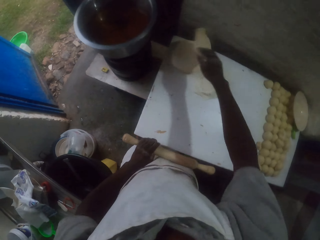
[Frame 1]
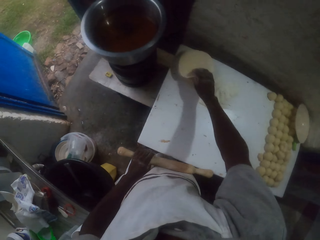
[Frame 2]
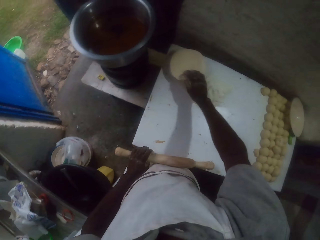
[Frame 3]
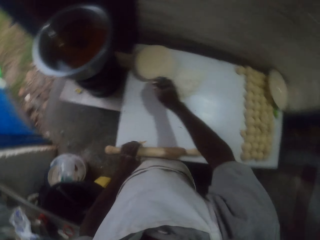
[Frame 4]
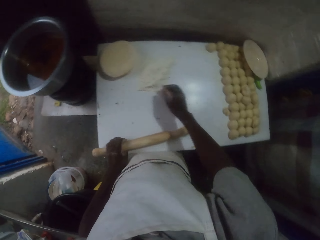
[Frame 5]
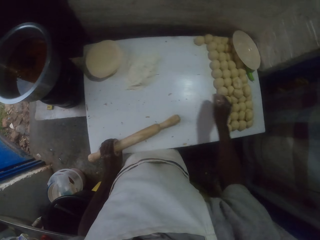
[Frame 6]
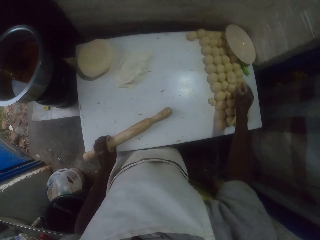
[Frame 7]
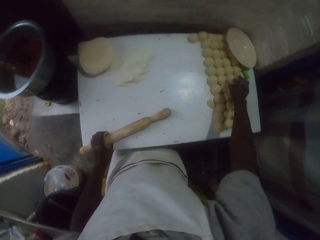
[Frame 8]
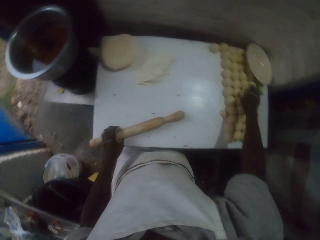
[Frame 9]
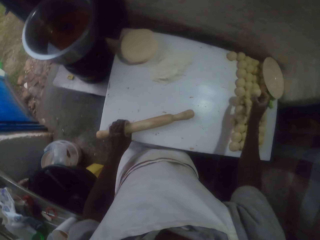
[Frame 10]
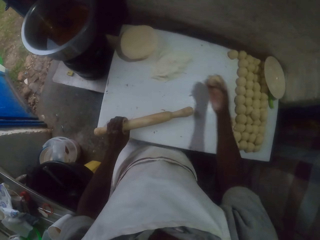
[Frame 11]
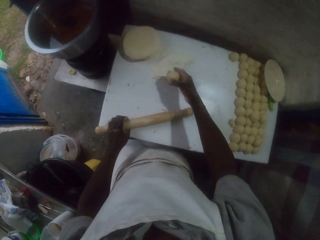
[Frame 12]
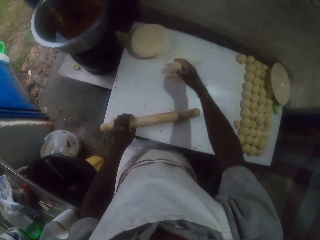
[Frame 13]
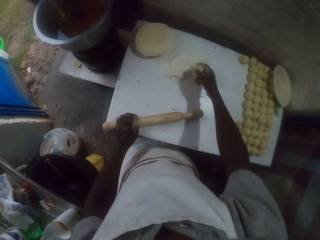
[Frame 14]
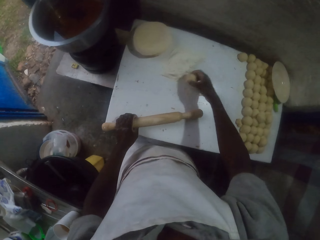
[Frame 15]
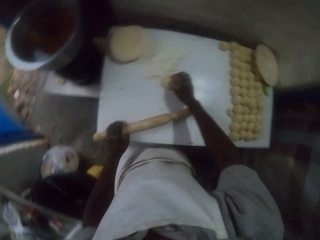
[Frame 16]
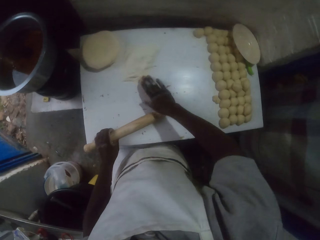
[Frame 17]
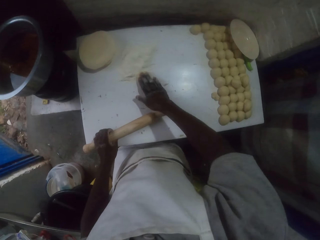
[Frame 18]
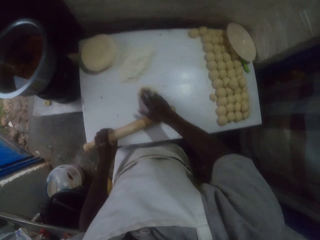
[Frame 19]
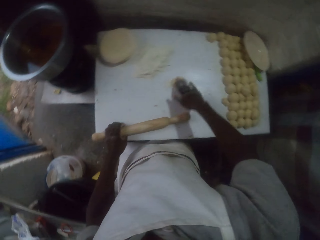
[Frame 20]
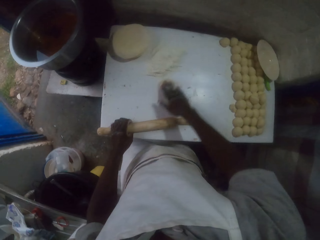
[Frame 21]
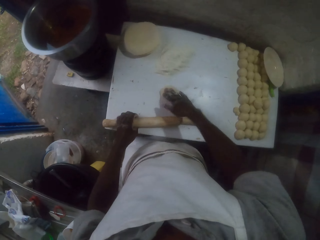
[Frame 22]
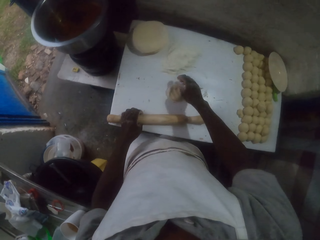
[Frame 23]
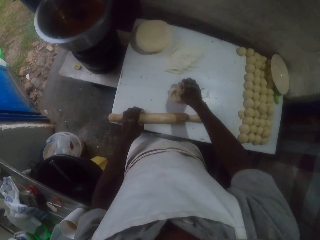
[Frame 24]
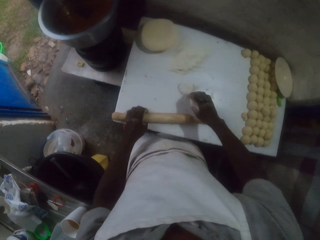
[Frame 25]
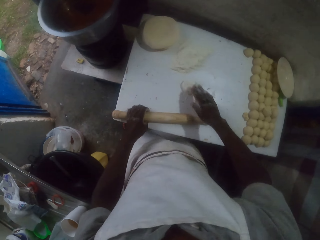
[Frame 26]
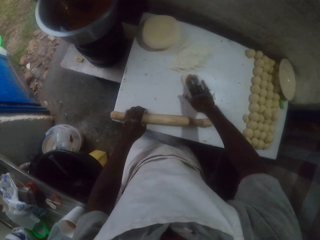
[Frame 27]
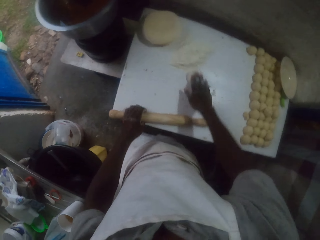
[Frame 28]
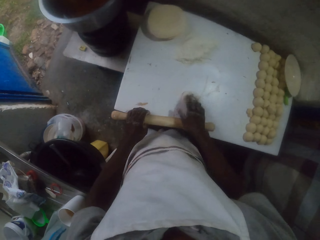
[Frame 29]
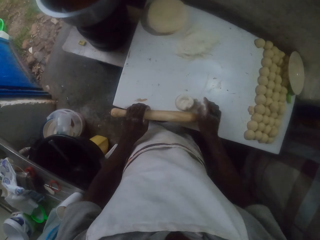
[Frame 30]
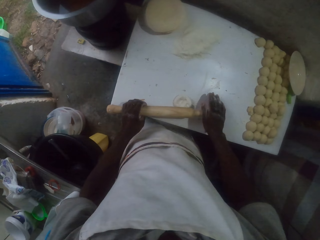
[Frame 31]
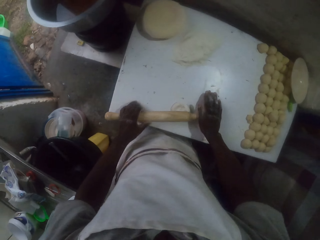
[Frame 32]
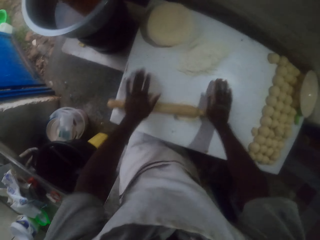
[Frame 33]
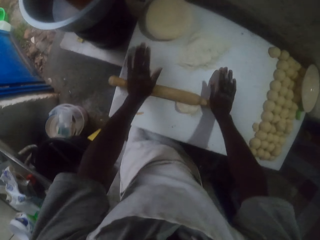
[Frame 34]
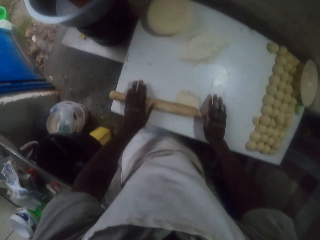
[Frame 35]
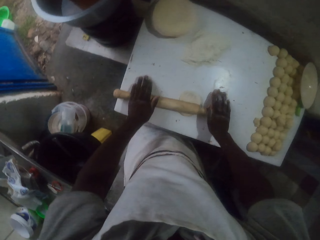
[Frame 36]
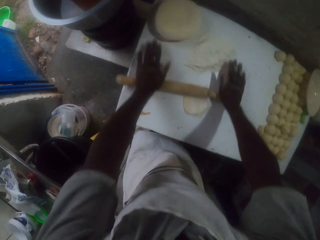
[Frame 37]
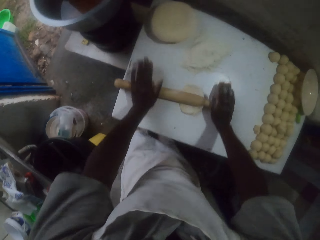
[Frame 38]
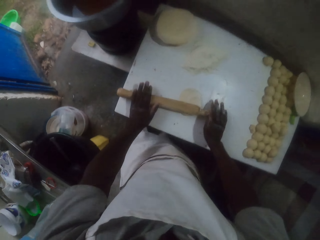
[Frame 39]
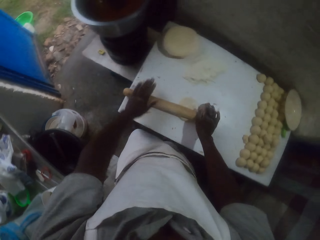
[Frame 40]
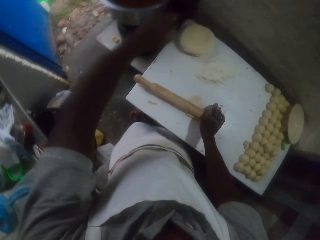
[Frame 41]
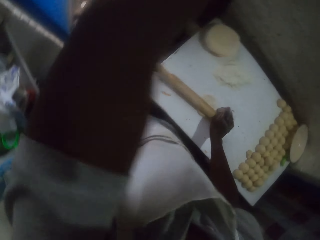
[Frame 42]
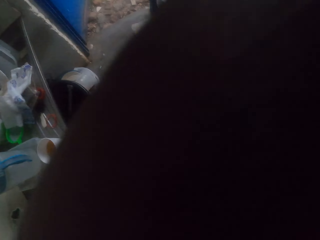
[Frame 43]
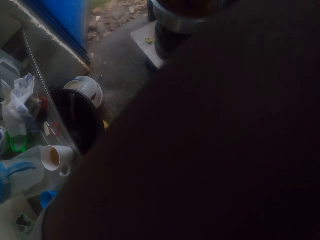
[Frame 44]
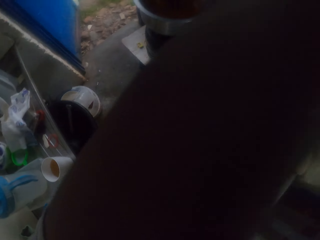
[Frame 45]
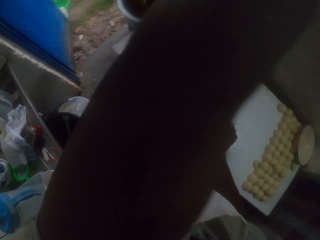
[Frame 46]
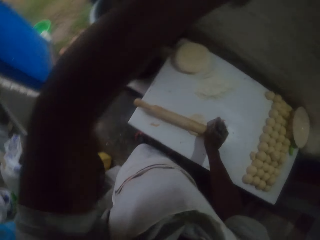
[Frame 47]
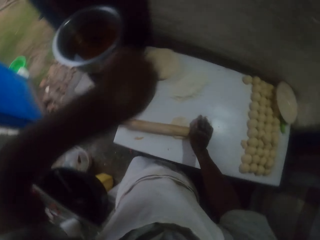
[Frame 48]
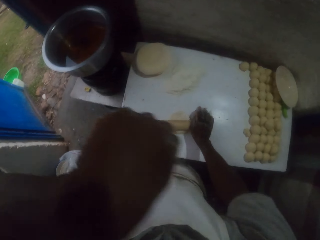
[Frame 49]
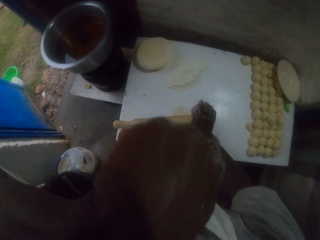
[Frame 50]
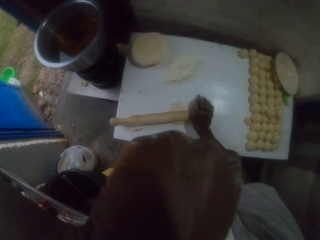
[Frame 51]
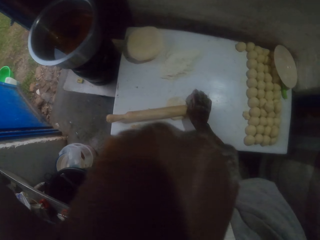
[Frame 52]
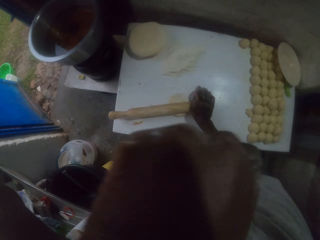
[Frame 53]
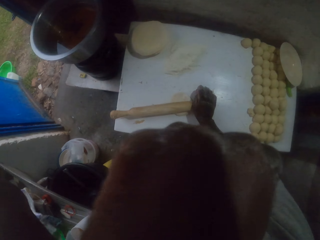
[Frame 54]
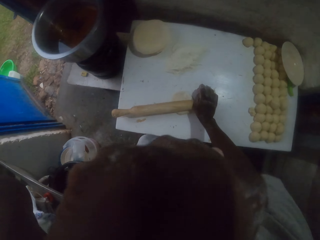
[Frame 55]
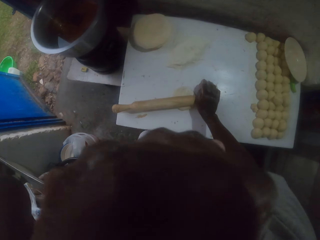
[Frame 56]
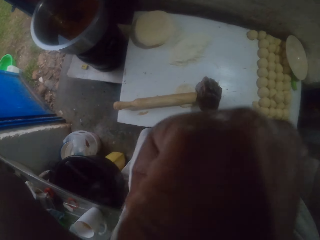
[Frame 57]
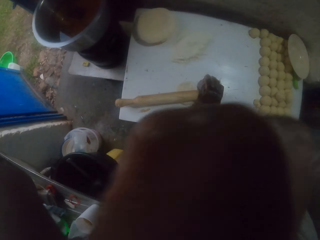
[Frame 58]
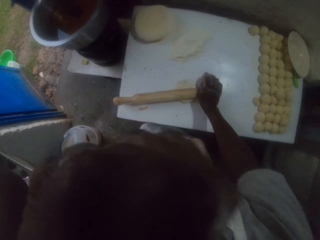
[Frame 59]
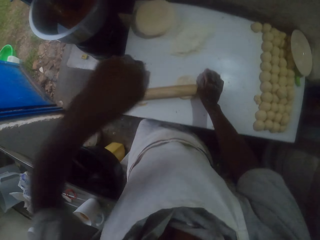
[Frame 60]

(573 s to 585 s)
The camera wearer puts the rolled dough on the other rolled doughs. They pick a dough ball. They dust the dough with flour. They press the dough with fingers. They roll the dough with a rolling pin. They adjust the camera. They rub the face with the left hand.

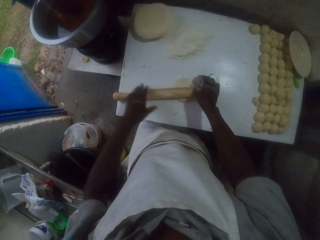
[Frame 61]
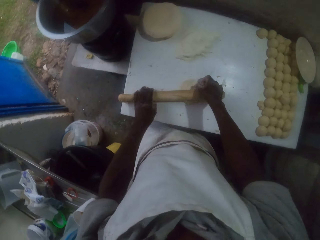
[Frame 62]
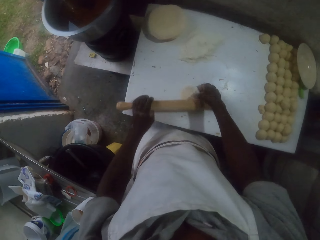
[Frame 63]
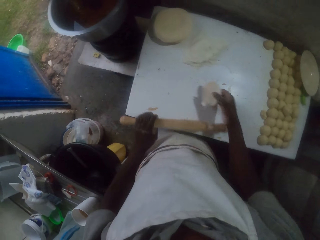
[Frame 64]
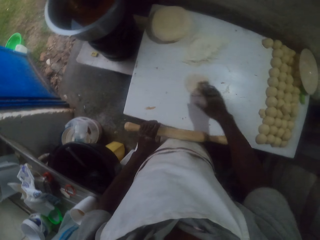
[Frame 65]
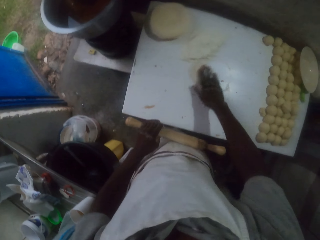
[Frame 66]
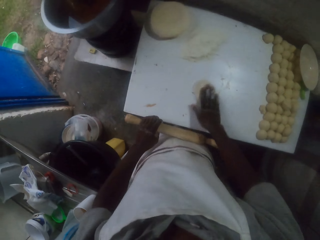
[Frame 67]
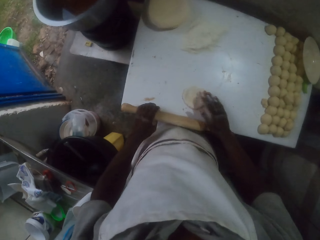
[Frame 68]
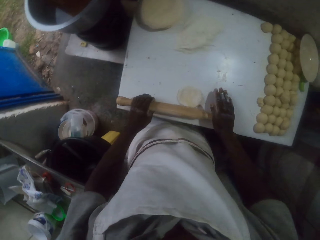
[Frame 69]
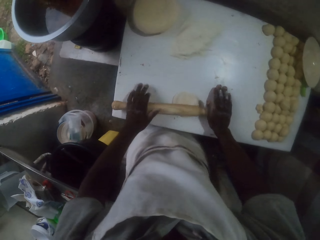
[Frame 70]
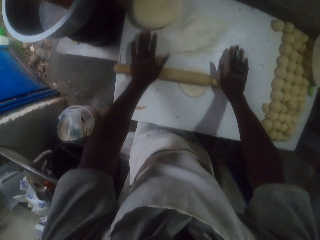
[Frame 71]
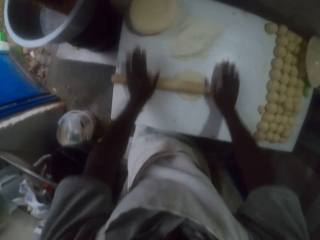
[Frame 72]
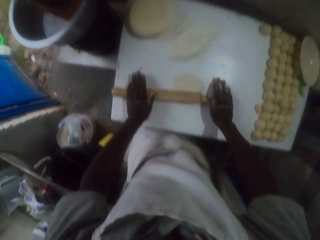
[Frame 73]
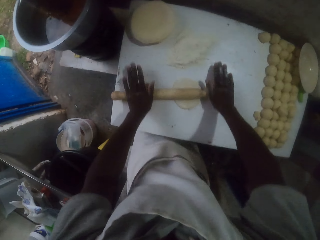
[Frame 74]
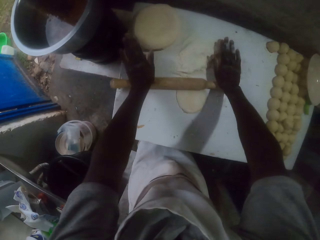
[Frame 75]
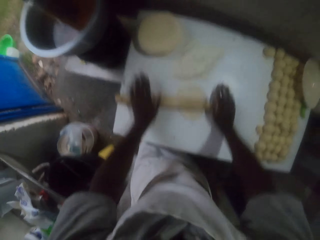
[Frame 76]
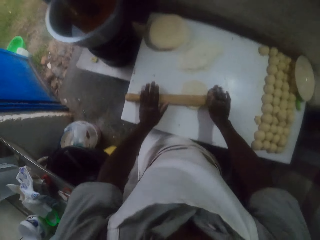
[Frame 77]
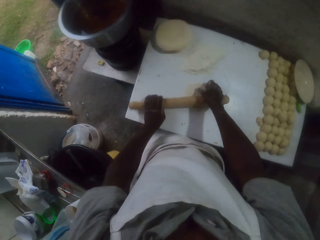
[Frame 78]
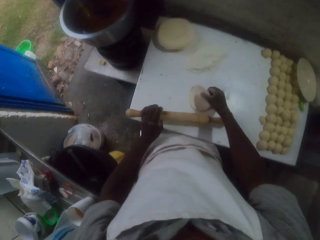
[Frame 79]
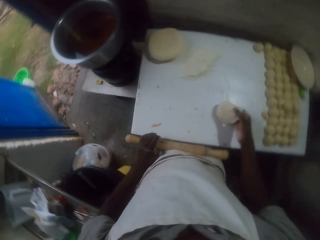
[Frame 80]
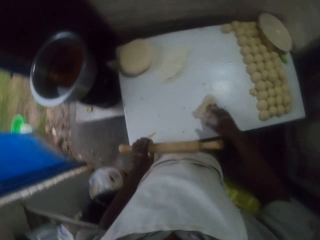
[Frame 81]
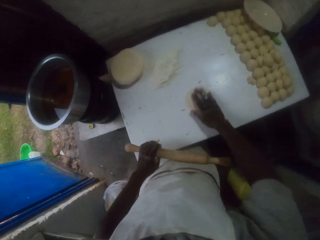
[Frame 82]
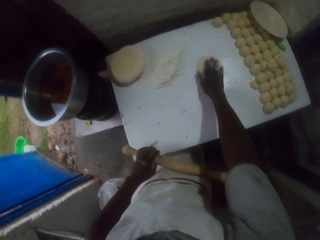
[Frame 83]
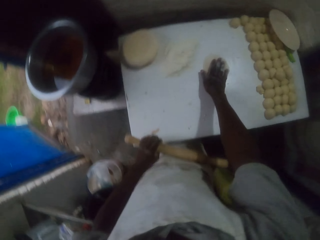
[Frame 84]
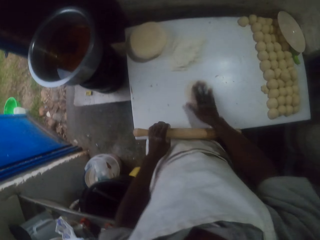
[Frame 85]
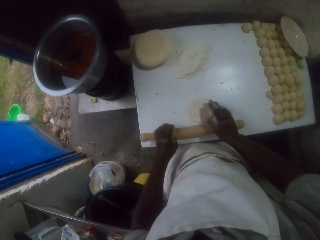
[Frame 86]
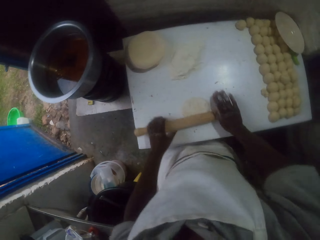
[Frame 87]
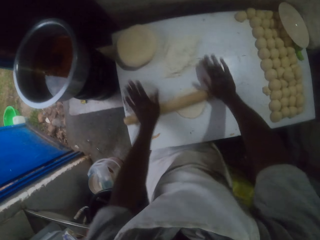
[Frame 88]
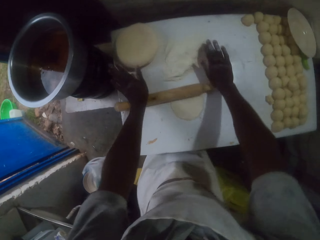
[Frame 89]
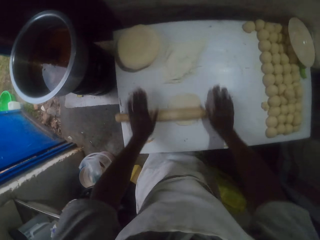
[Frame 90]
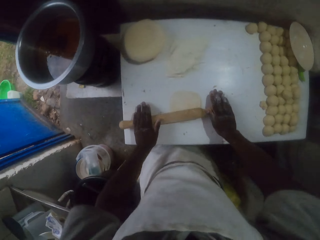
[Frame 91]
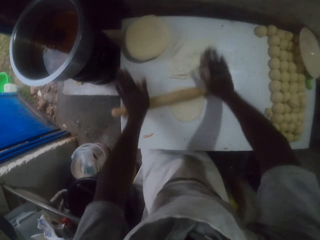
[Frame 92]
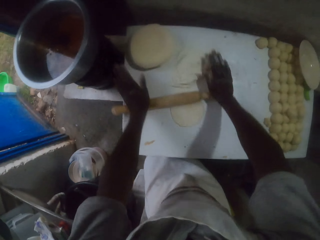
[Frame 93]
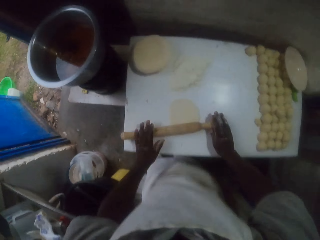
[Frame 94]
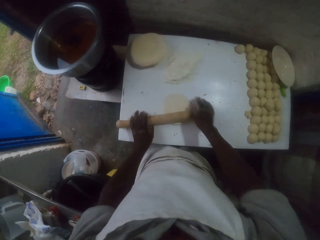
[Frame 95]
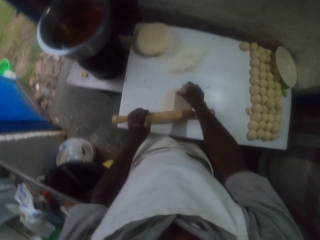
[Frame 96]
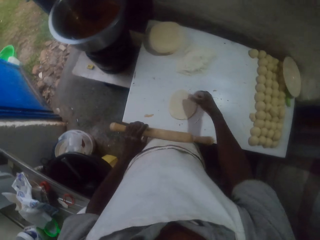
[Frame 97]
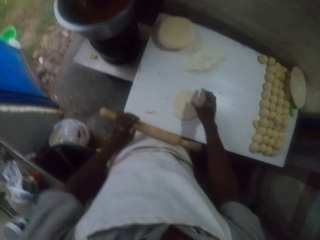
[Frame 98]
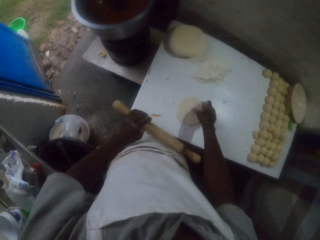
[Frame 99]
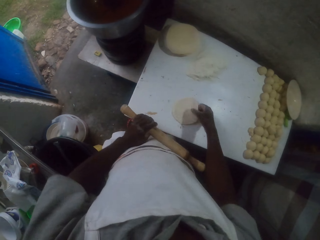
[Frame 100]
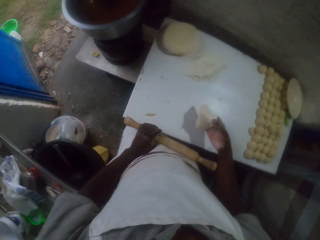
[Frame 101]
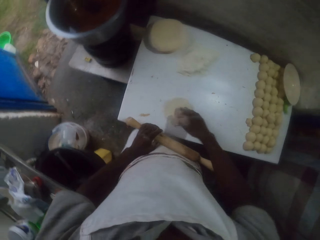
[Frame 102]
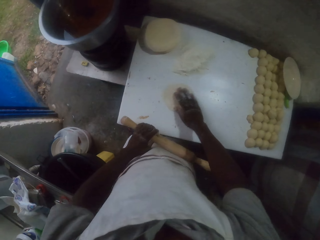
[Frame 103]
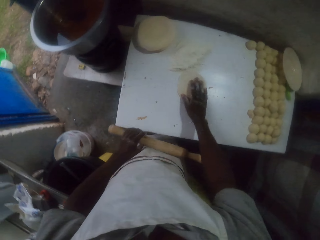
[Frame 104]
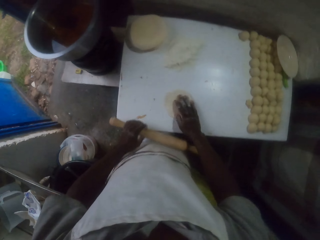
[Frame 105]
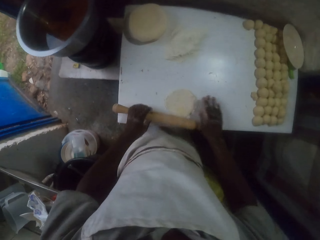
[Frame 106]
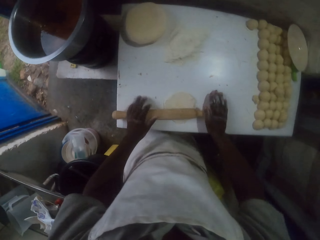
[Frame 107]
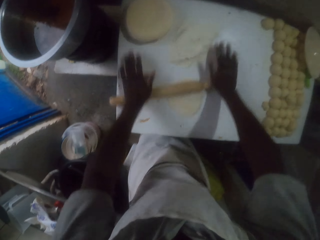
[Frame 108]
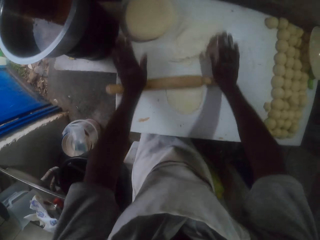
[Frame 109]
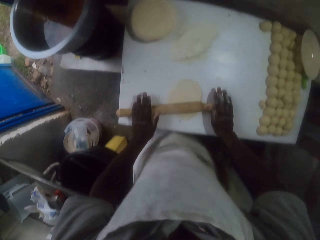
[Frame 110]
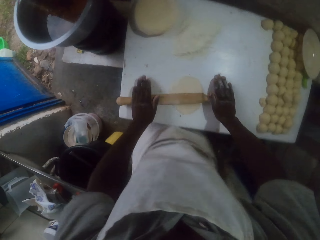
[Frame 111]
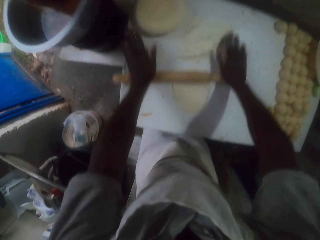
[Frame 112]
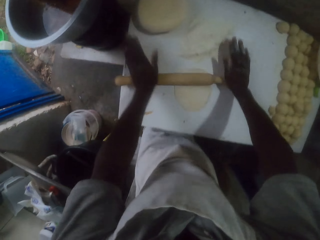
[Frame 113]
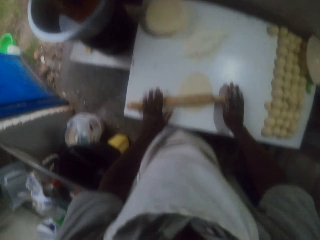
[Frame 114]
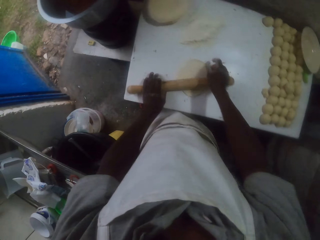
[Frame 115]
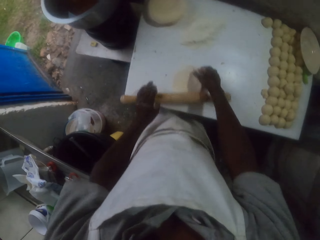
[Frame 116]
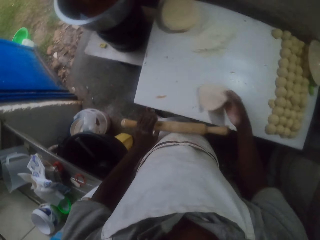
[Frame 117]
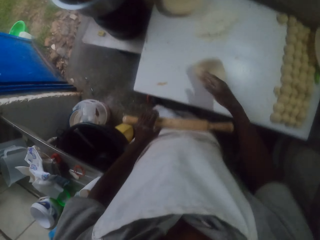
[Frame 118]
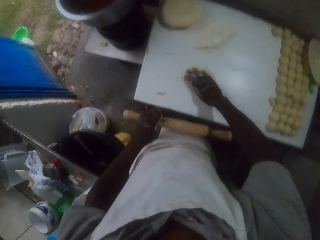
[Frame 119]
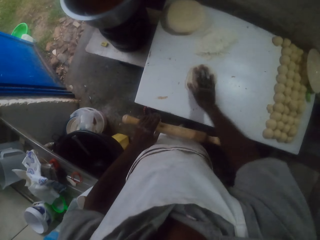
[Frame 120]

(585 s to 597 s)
The camera wearer flips the dough. They roll the dough with a rolling pin. They flip the dough. They roll the dough with the rolling pin. They flip the dough. They roll the dough with the rolling pin. They flip the dough. They roll the dough with the rolling pin. They flip the dough.
